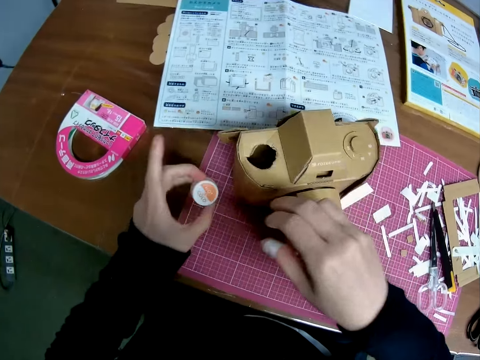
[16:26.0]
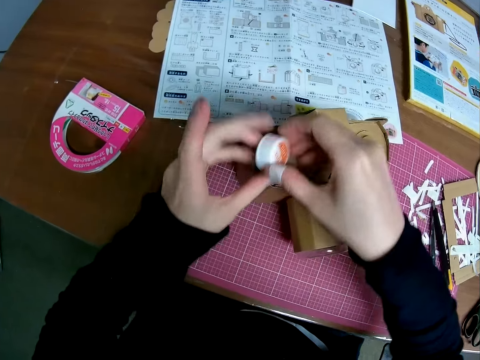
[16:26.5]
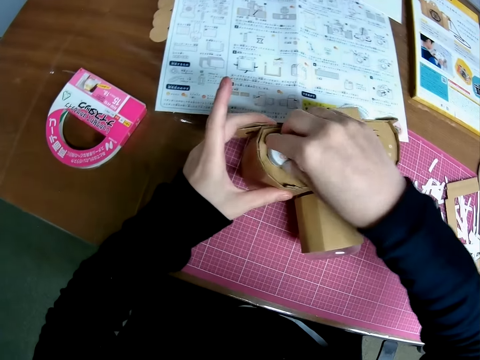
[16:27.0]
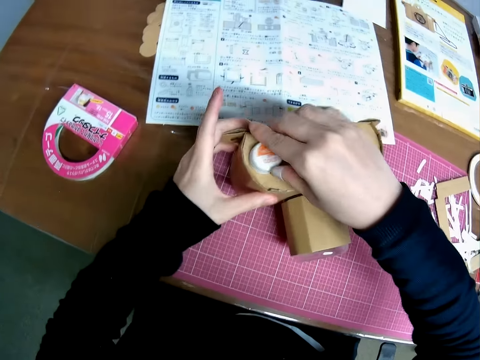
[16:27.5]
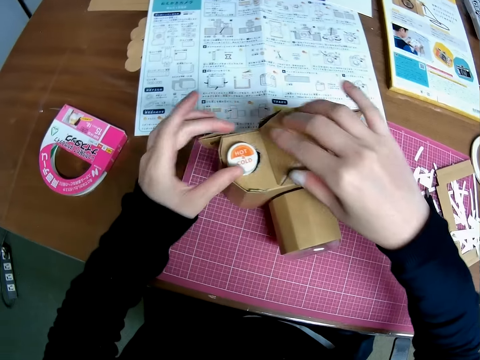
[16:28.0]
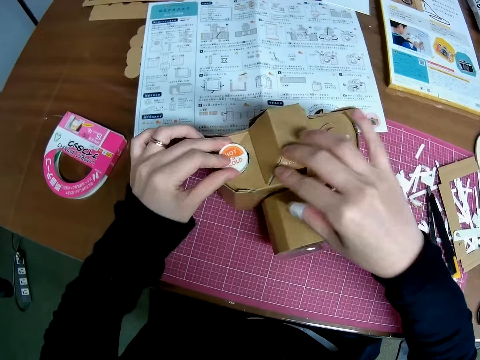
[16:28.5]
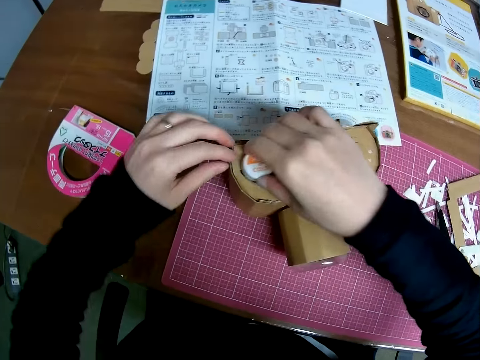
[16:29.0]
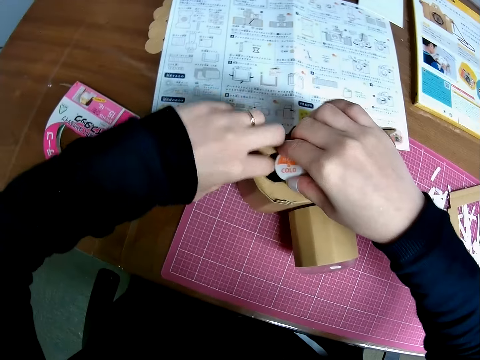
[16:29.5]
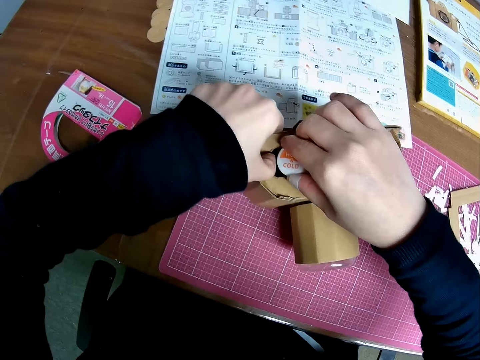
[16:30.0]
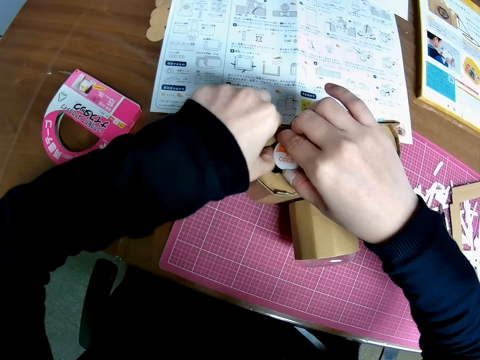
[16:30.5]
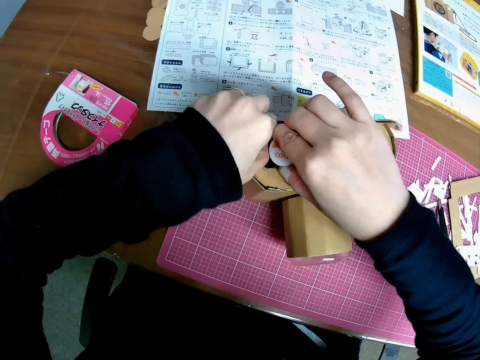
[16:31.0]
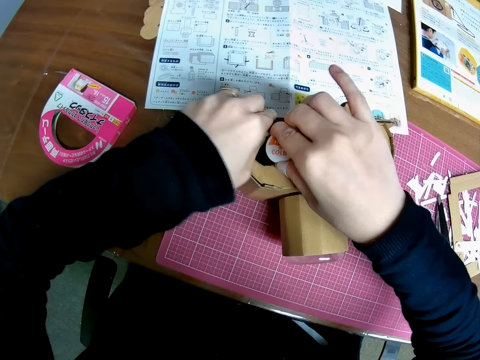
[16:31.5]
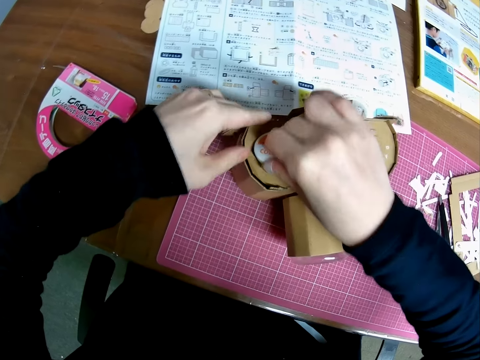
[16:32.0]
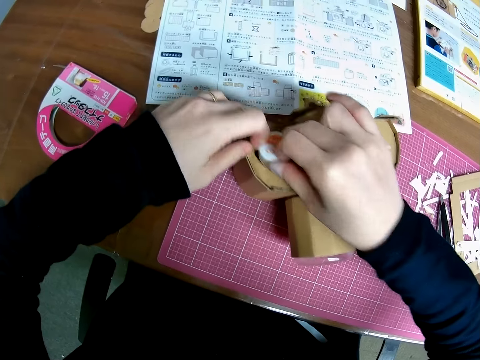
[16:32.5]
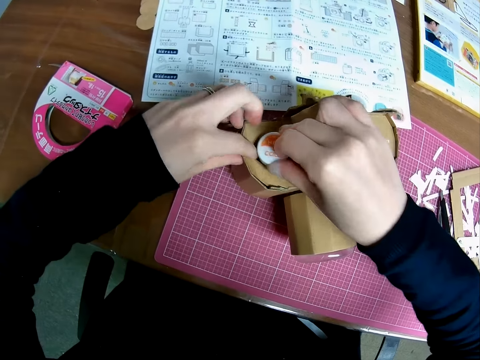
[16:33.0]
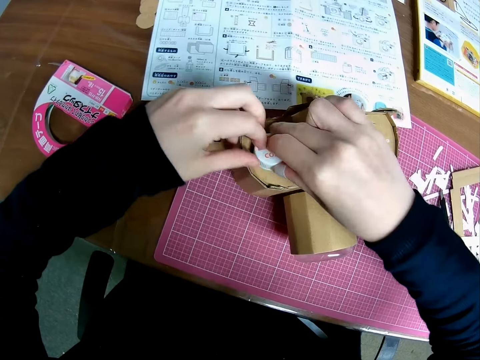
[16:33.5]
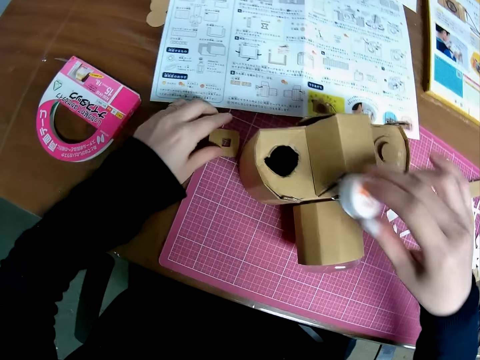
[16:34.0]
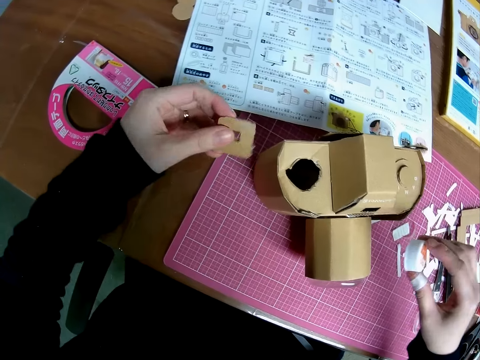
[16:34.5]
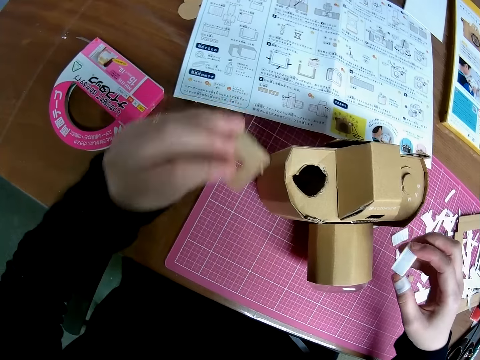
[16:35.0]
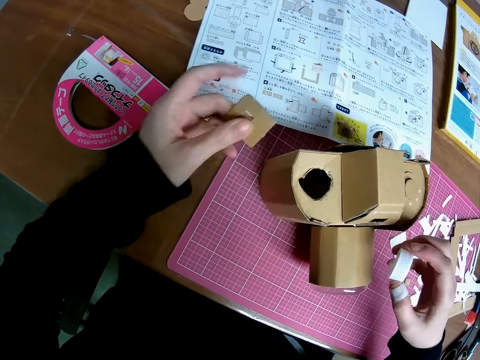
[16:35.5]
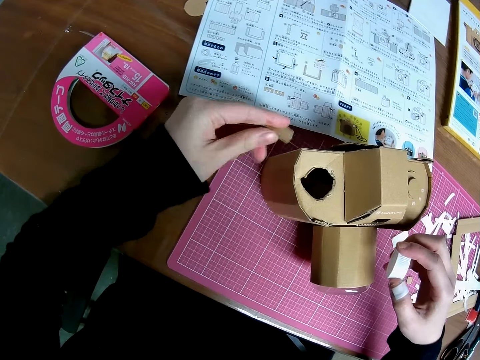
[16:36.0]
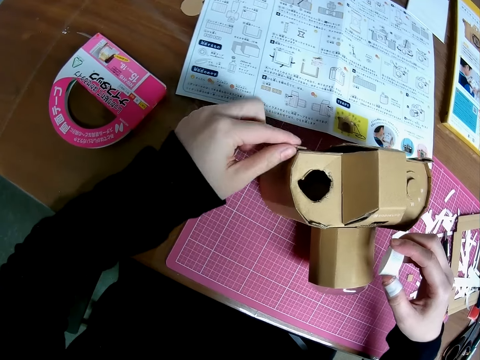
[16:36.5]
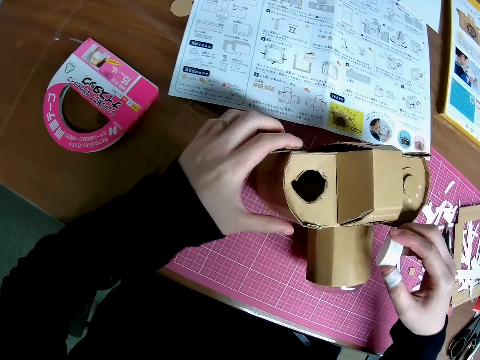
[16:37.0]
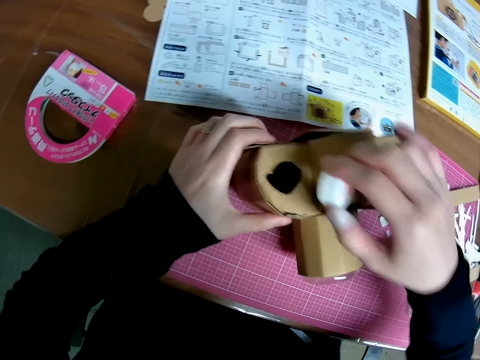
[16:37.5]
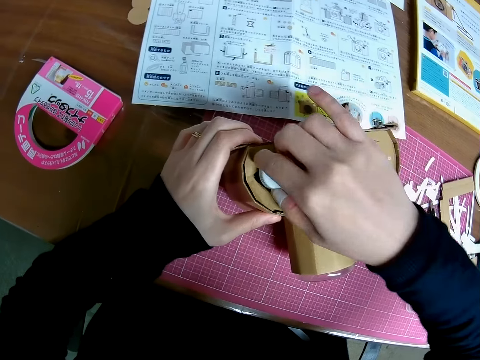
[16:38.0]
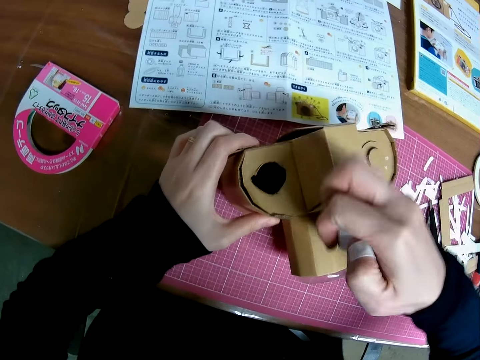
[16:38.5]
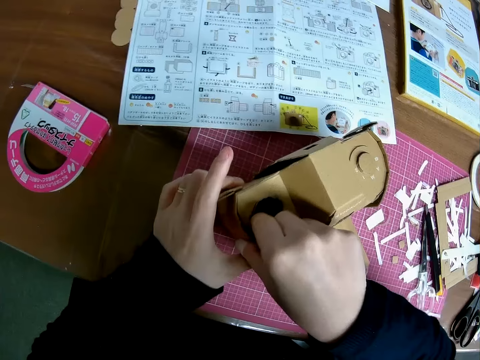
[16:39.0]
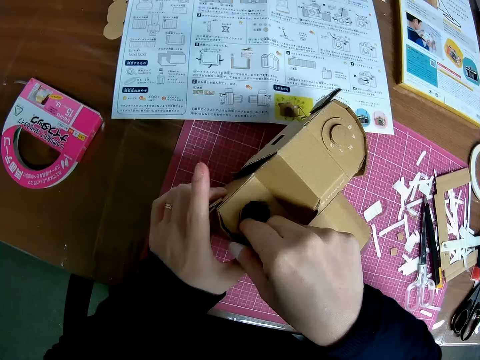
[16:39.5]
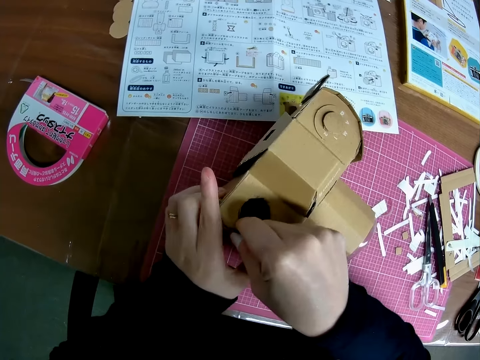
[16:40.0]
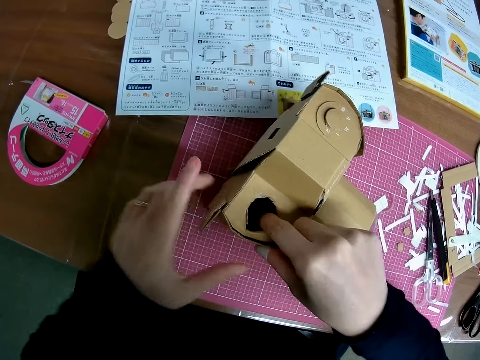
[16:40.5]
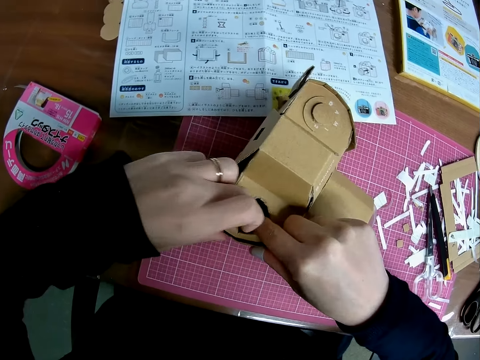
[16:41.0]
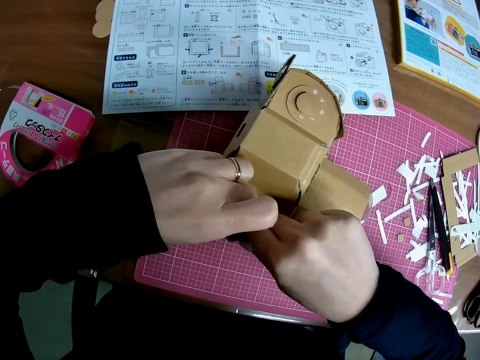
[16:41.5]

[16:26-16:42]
The camera wearer picks up the cover on the sheet and puts the cover on the paper craft or cardboard camera model. He adjusts the paper craft in his hand. He picks up the piece of paper on the sheet. He fixes the box on the cardboard camera model. He puts the piece of paper on the paper craft and puts the cover on the paper craft. He adjusts the paper craft in his hand.

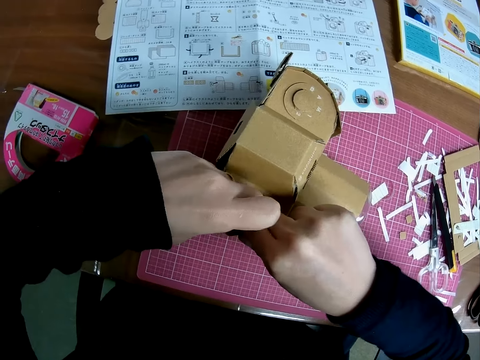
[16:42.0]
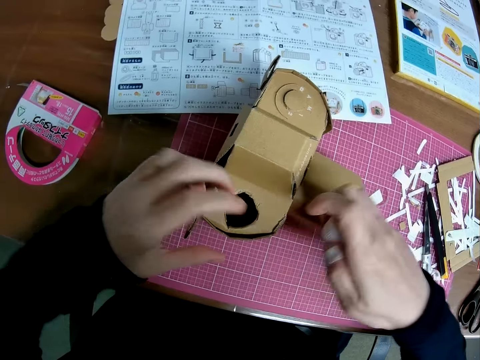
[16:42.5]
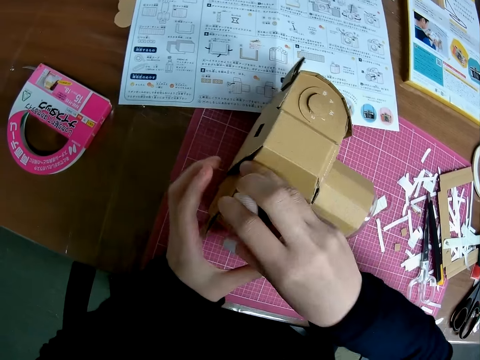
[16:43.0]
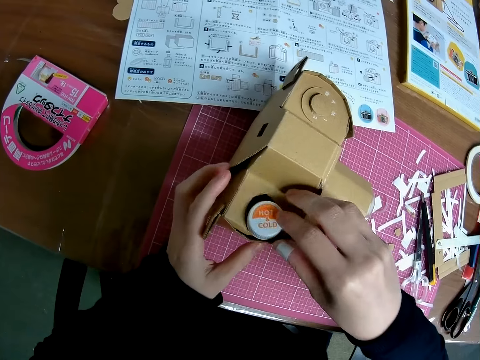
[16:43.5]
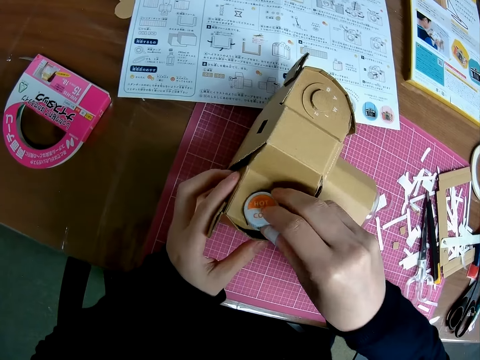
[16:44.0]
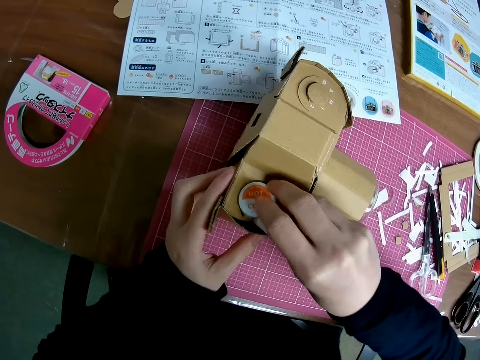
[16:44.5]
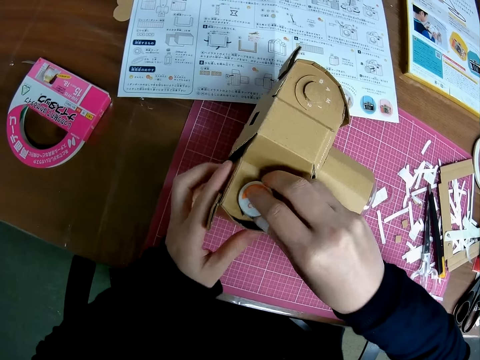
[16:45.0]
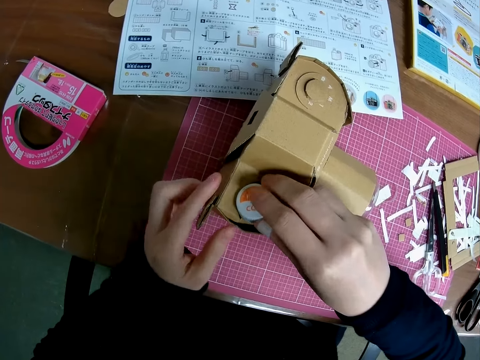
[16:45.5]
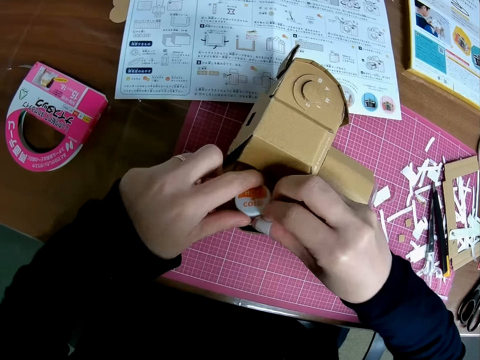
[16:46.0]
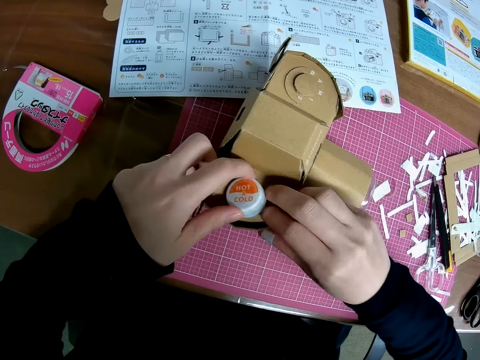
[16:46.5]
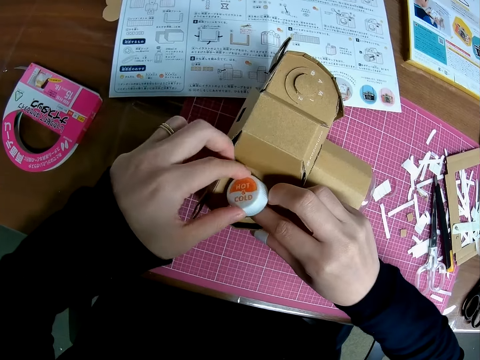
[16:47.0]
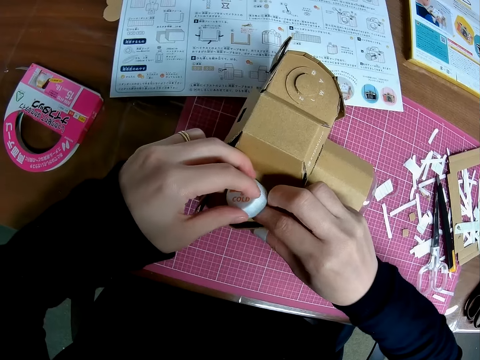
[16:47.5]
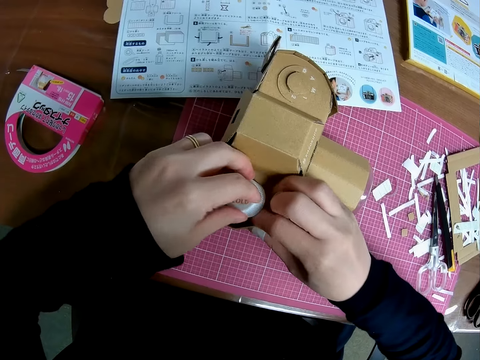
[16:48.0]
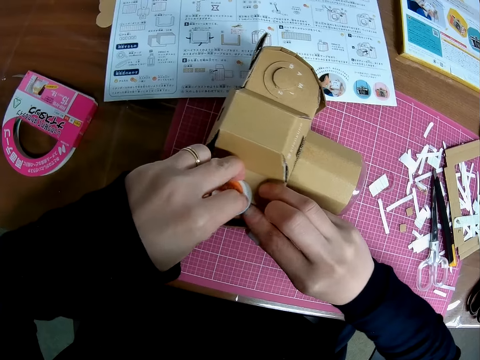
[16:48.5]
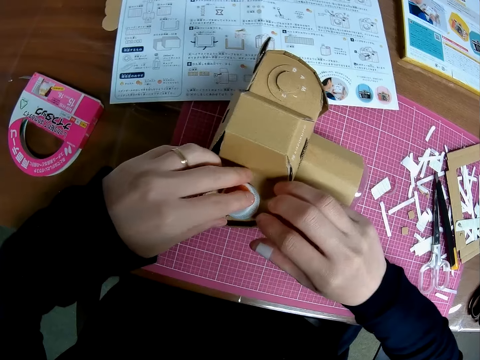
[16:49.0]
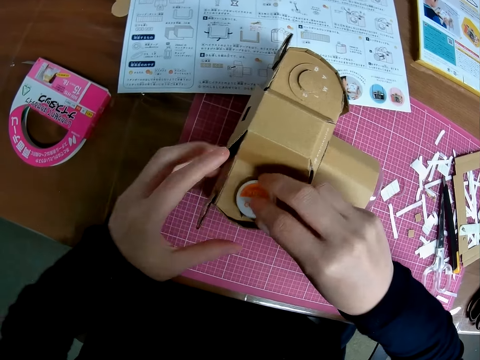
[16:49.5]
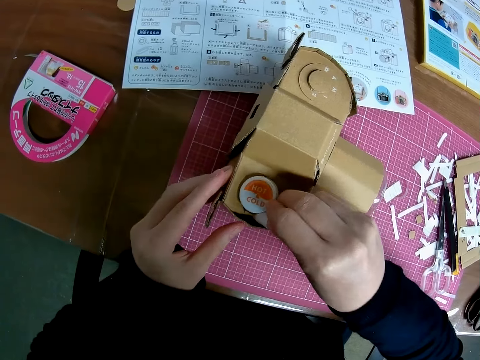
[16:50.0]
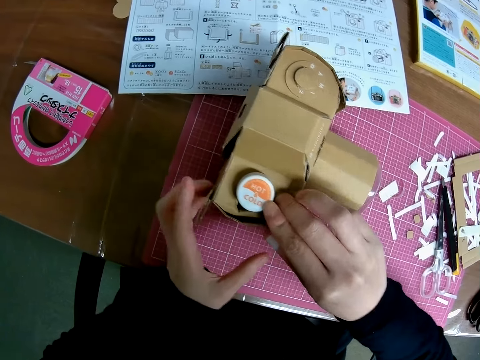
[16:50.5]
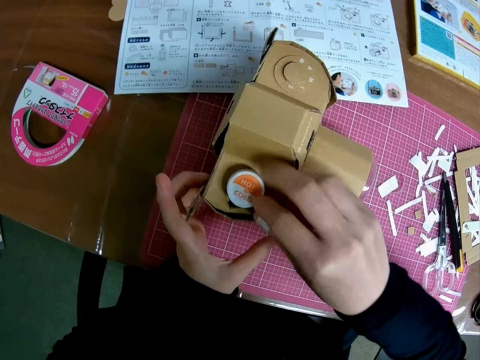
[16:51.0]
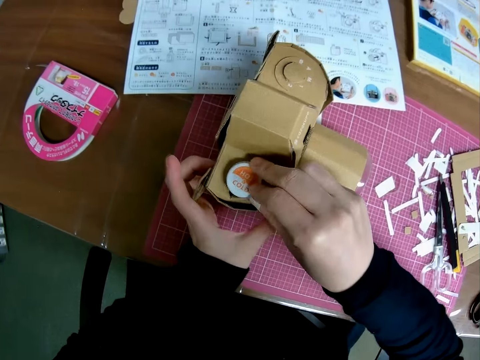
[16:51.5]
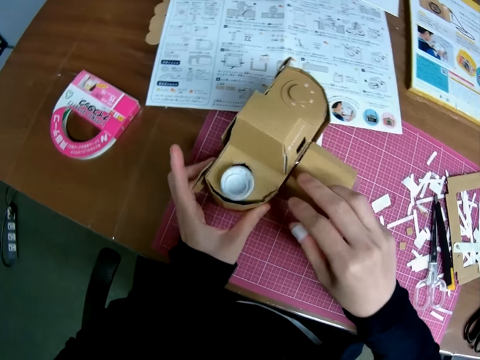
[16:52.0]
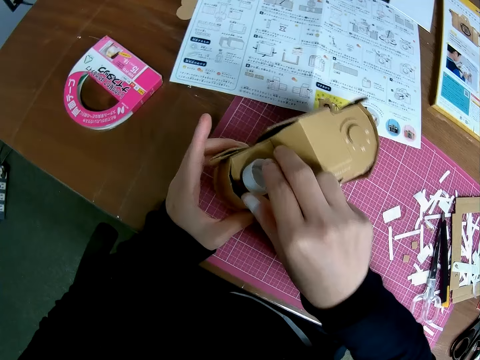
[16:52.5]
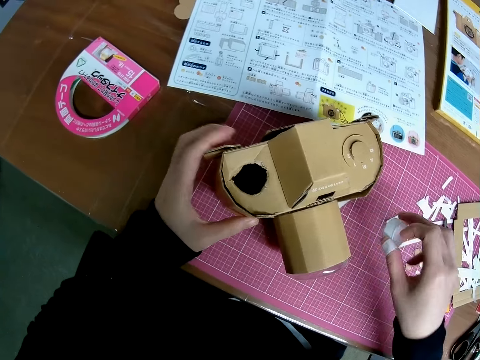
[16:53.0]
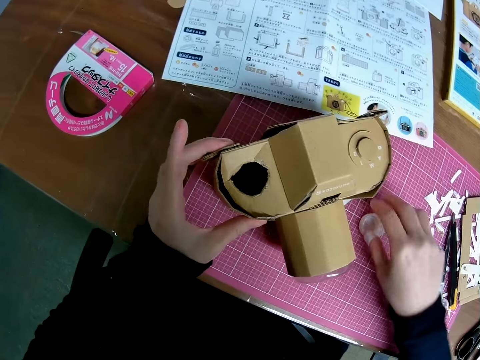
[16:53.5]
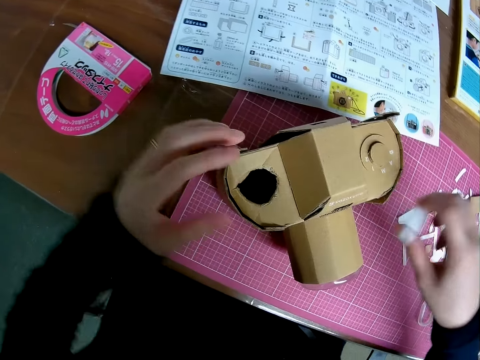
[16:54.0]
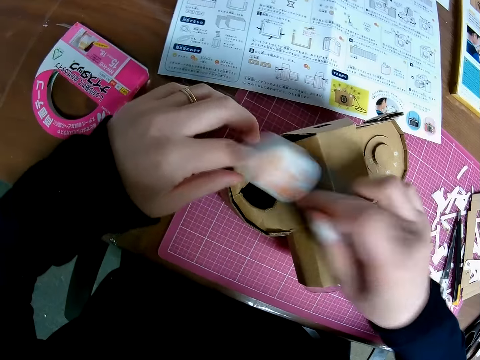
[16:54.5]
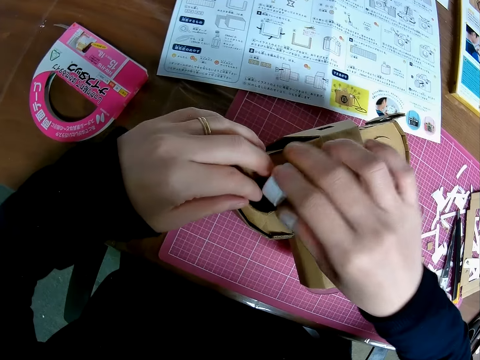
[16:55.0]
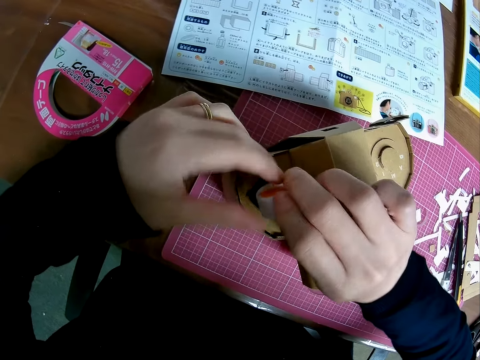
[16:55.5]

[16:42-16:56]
The camera wearer puts the cover on the paper craft. He adjusts the paper craft in his hand. He puts the cover on the paper craft. He drops the cover on the sheet and picks up the cover on the sheet.
